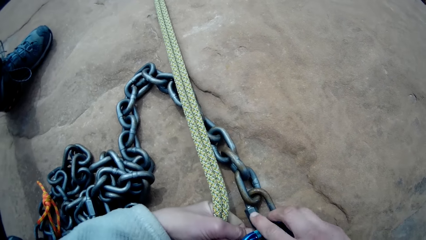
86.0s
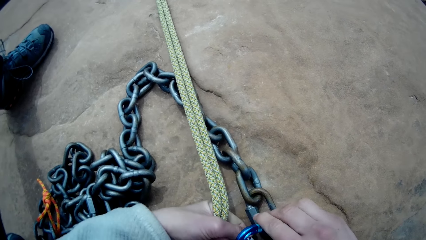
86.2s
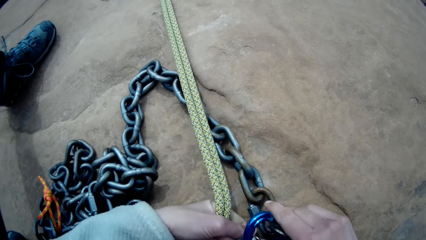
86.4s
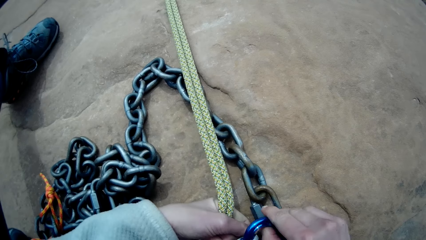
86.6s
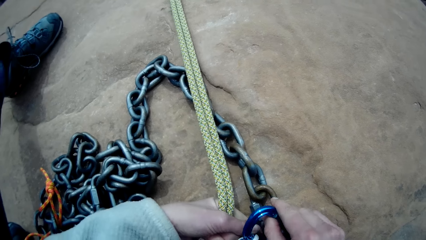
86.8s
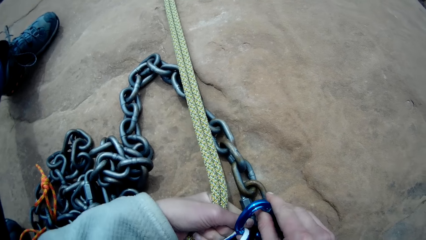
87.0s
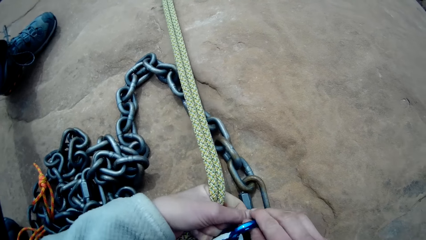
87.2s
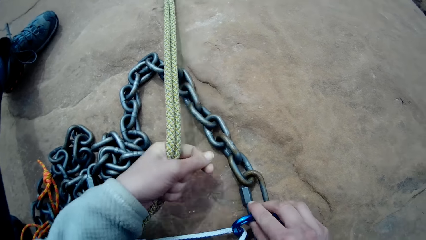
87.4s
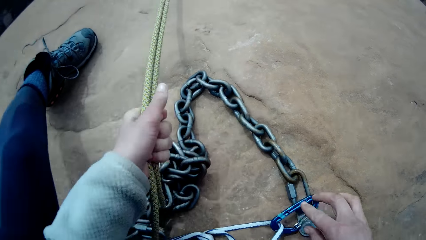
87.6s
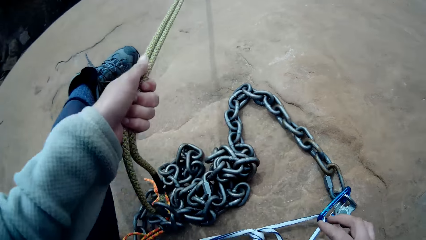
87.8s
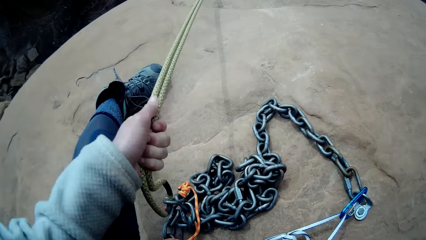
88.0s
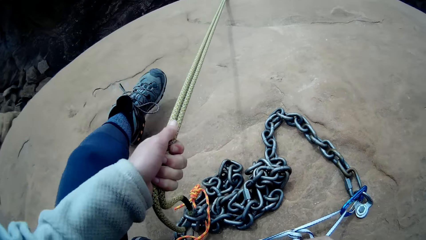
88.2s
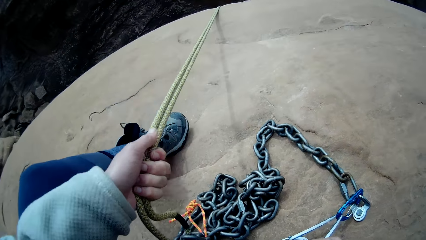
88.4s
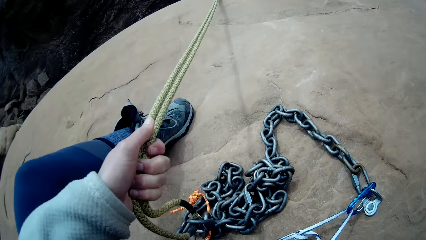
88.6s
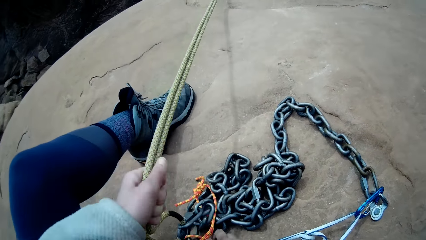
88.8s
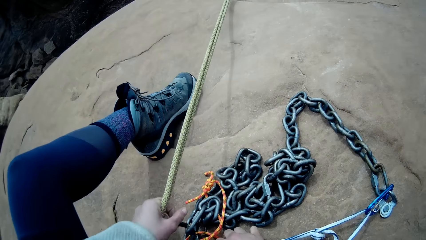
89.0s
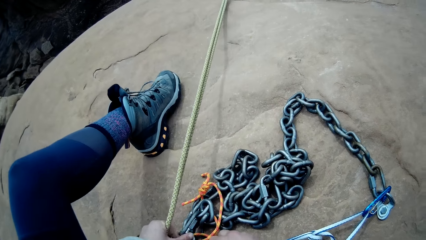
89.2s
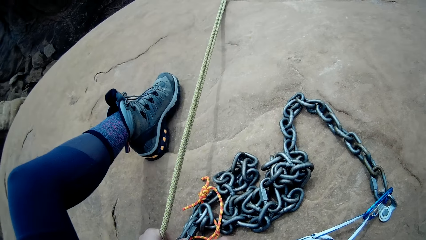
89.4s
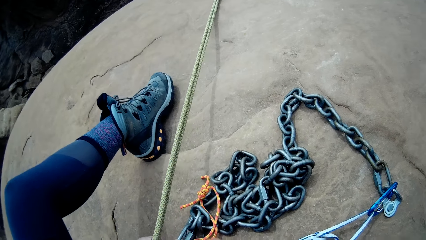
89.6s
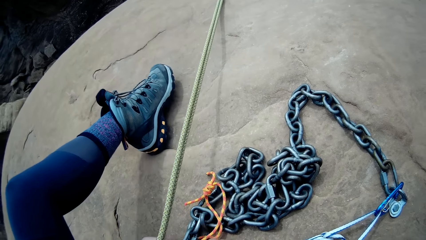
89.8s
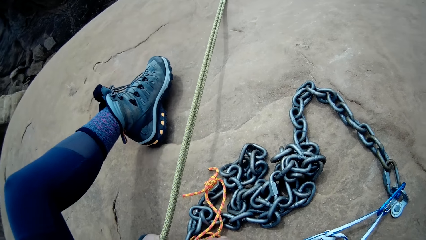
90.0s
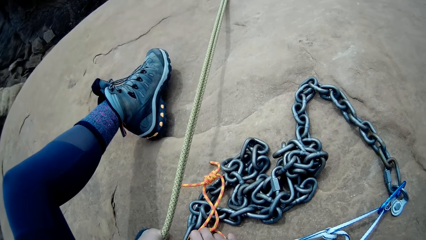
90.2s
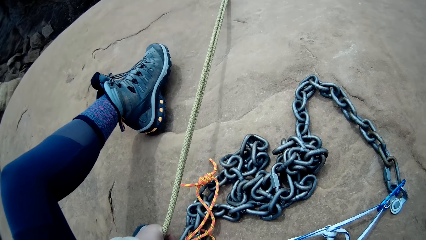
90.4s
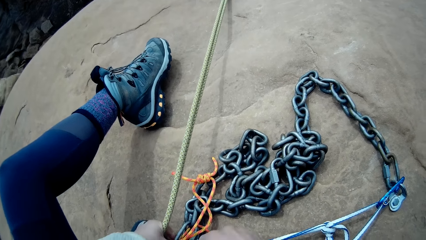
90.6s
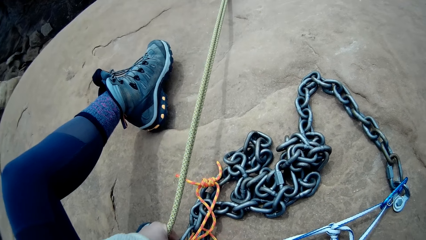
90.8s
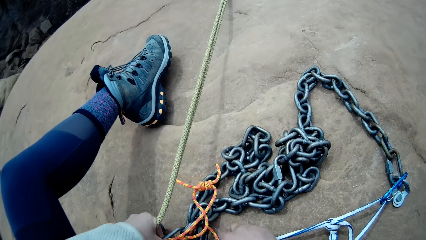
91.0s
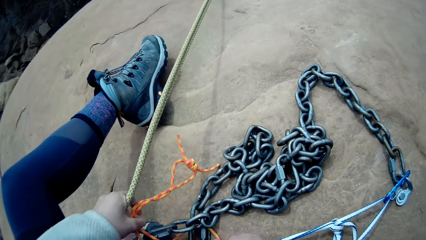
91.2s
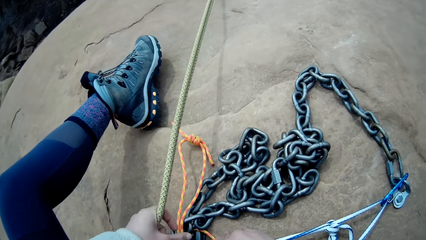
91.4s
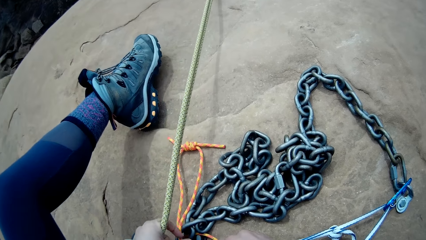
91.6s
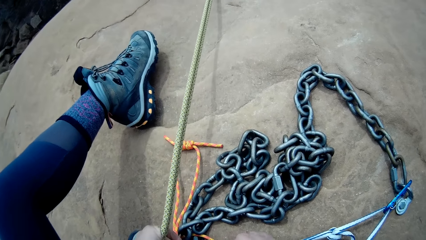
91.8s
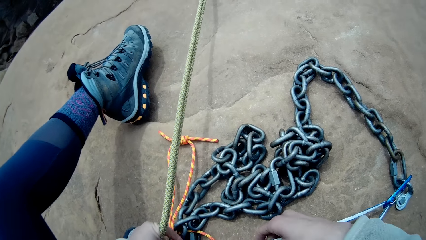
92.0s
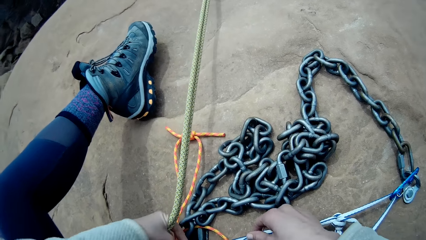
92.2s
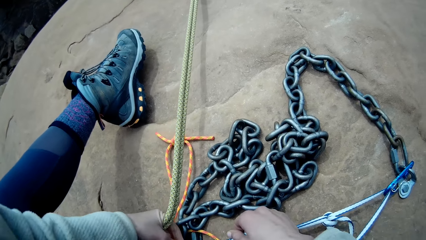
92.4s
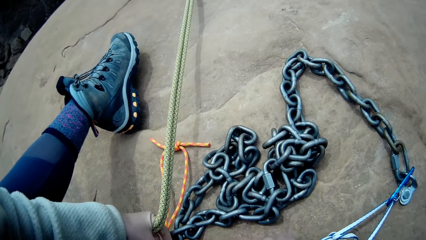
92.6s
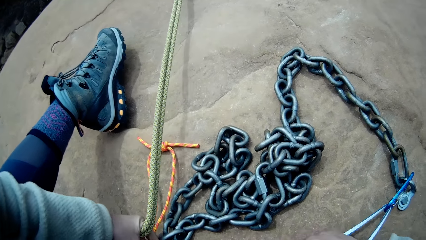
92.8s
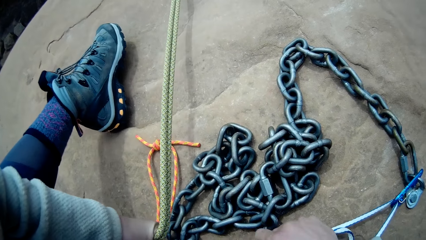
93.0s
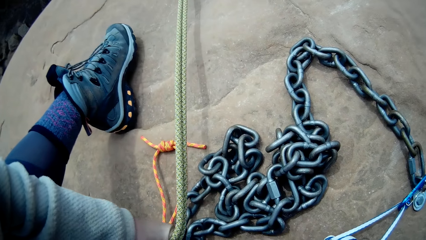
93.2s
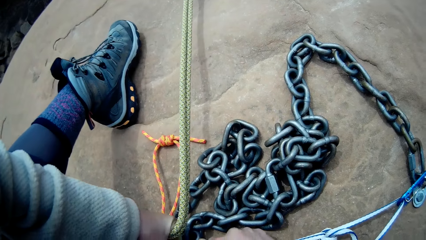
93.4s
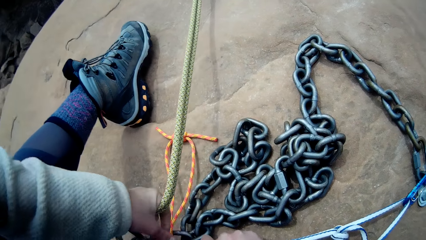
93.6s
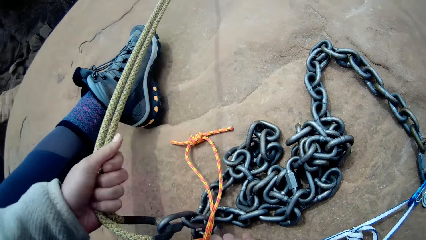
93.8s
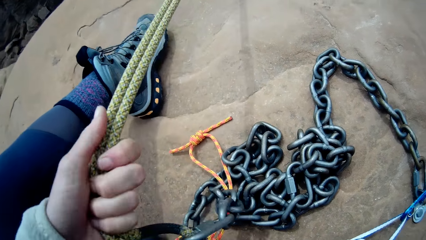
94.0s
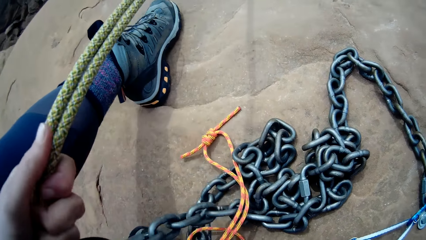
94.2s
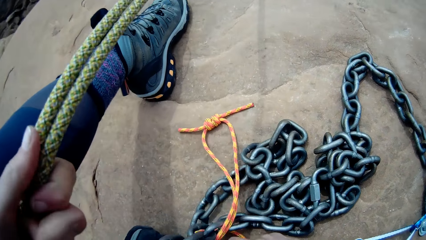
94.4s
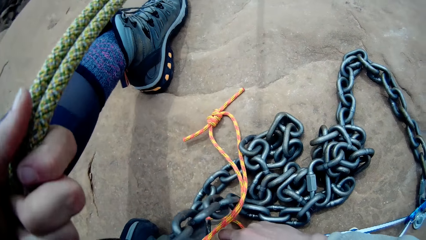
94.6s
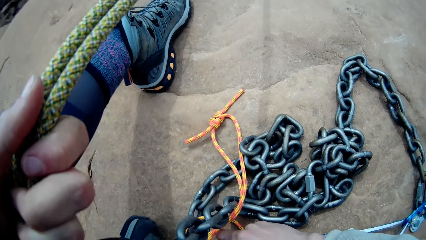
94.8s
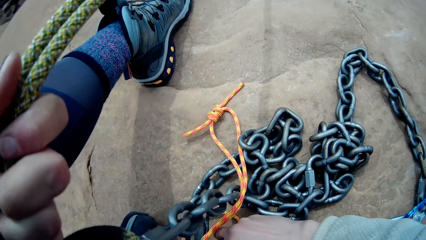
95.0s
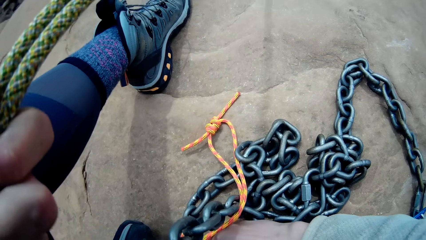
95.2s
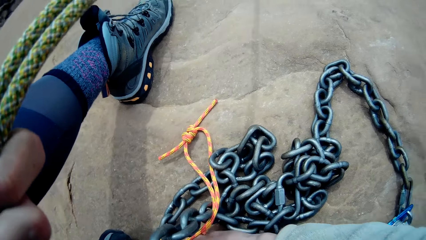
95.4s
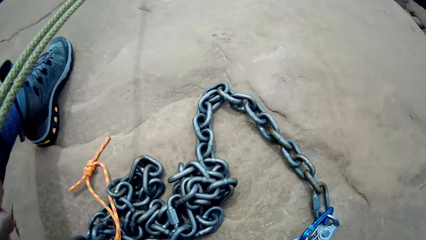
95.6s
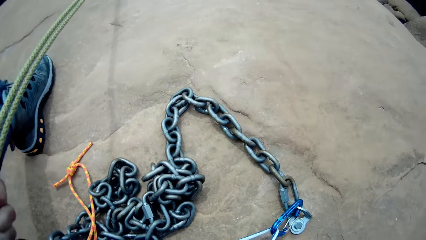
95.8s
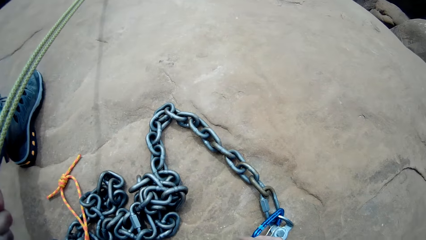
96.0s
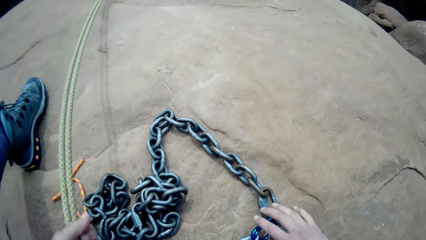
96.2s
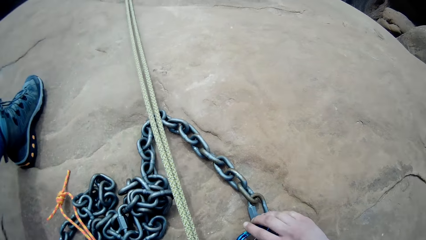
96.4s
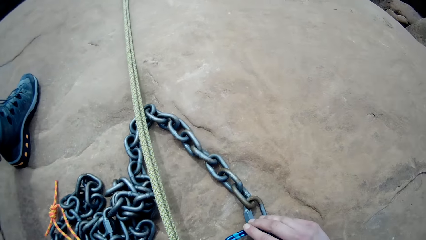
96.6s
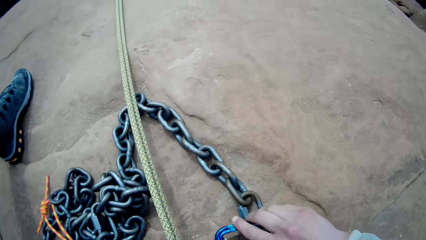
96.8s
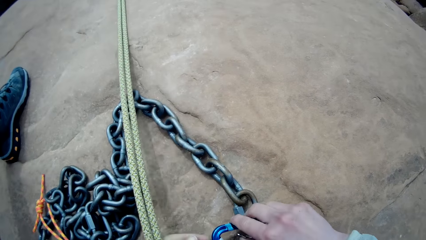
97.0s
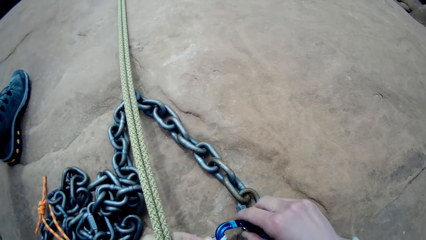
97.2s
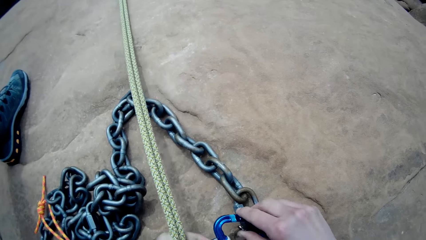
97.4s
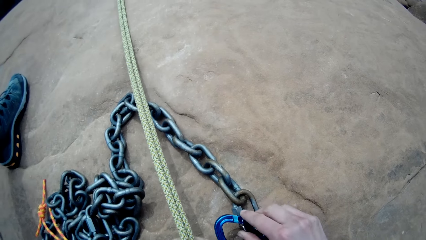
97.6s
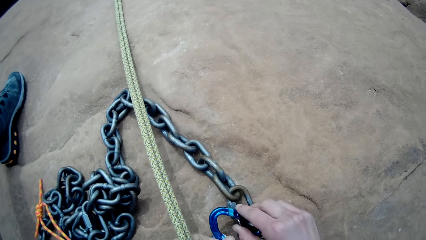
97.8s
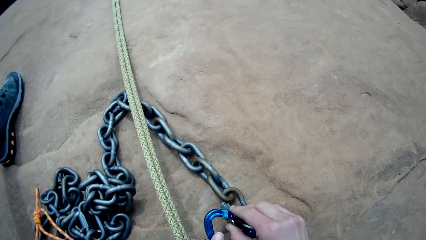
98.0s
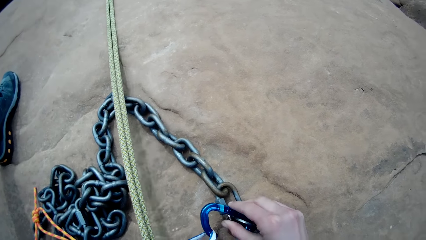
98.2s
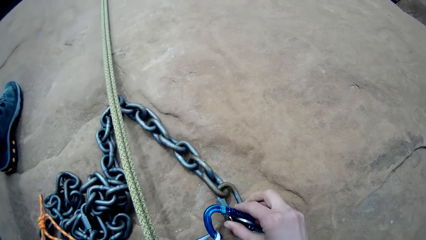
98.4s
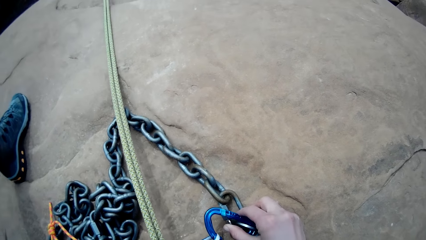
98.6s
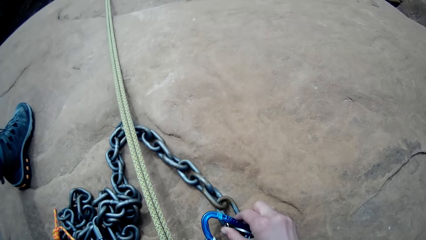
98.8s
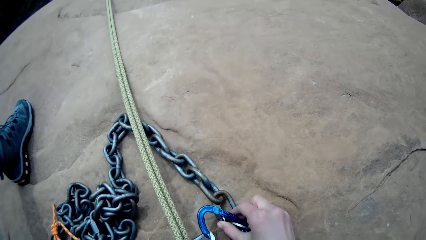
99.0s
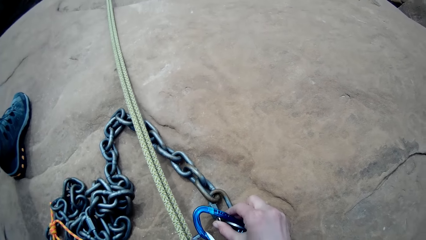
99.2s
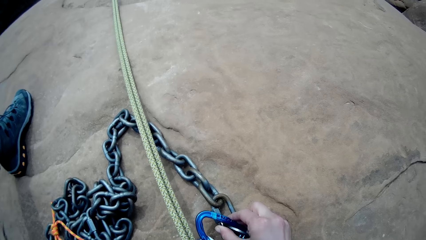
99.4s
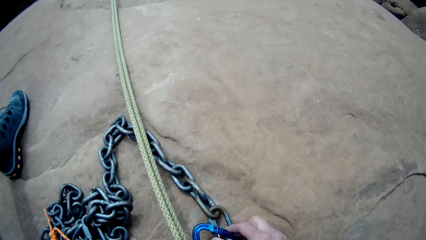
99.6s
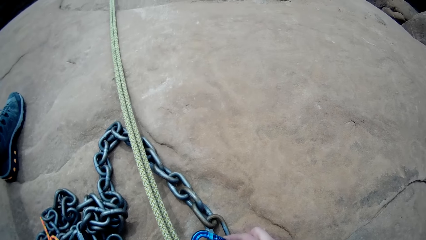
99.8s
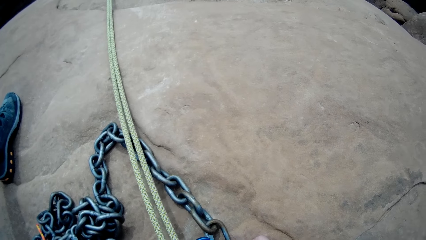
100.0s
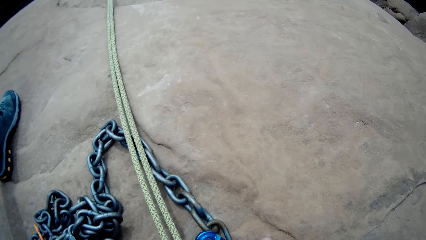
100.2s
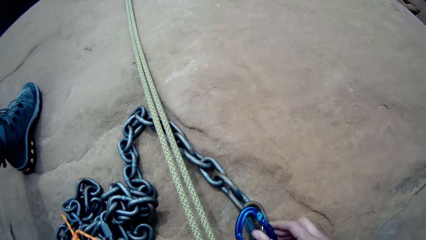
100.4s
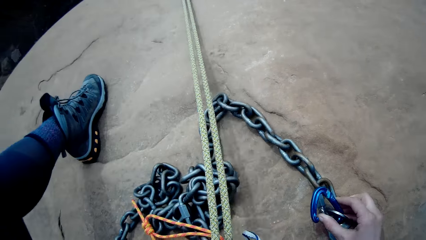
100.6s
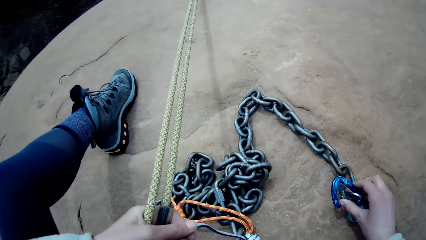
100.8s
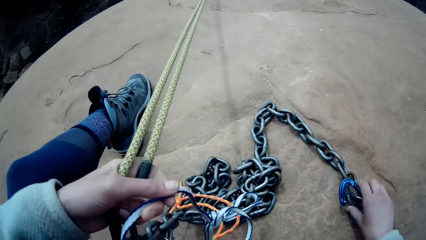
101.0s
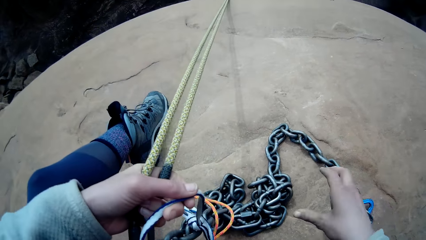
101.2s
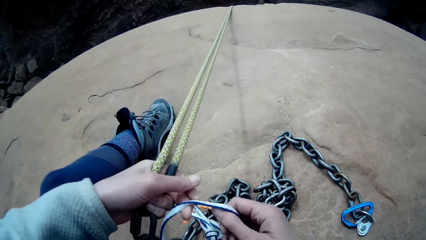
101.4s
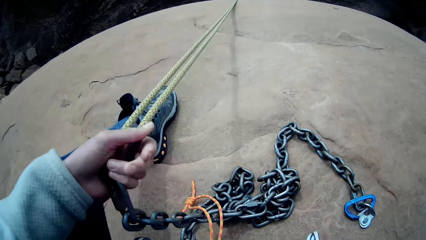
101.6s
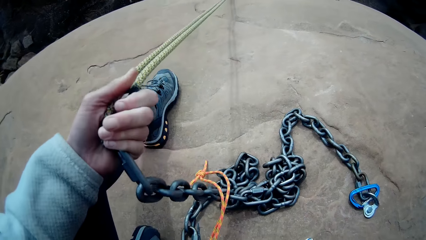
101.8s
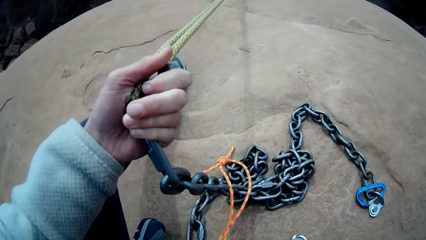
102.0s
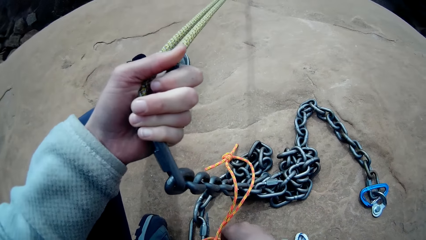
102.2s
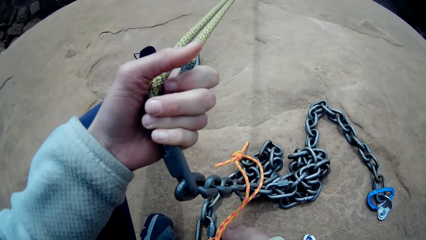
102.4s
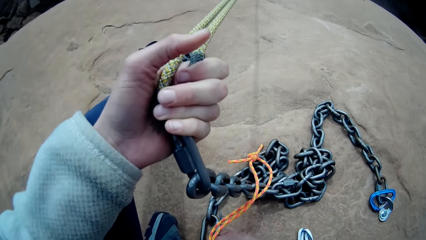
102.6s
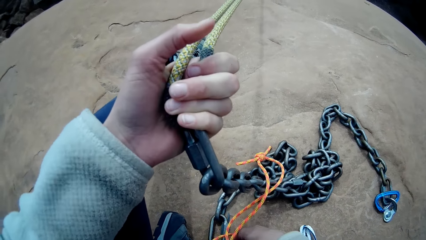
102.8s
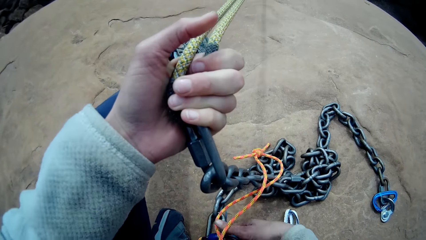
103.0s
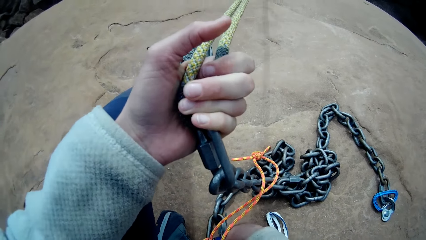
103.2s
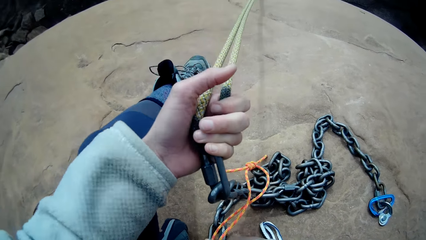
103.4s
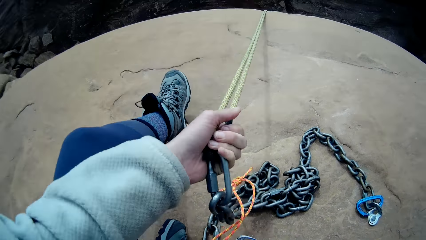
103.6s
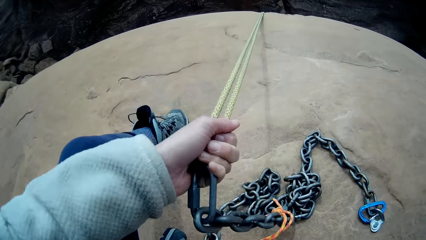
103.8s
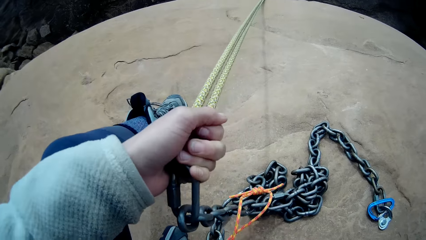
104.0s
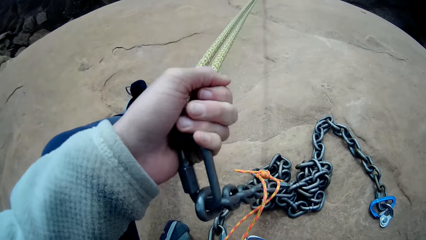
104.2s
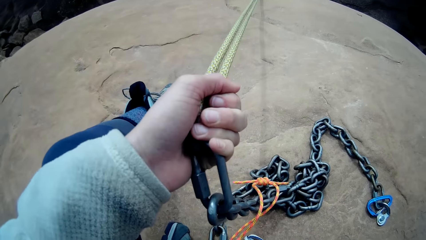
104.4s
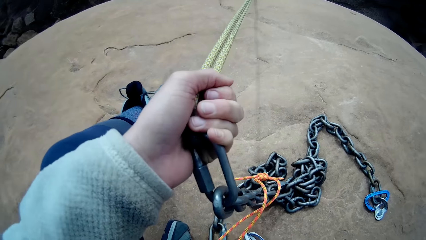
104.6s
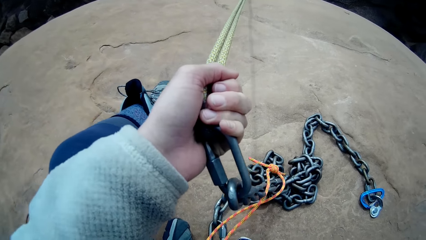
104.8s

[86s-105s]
The camera wearer holds the thread. They detach the snap hook from the chain. They adjust the thread.
